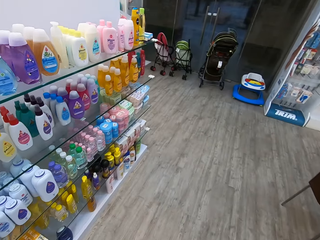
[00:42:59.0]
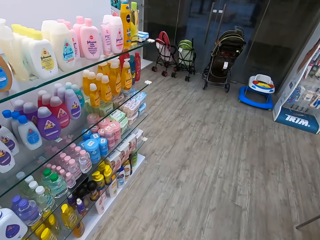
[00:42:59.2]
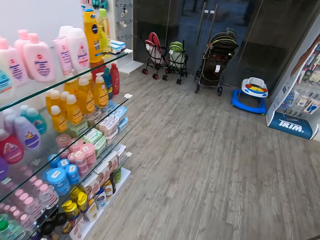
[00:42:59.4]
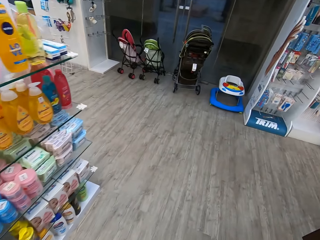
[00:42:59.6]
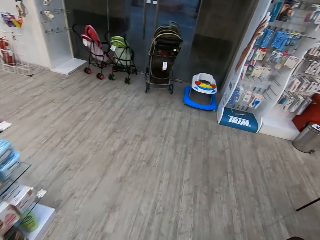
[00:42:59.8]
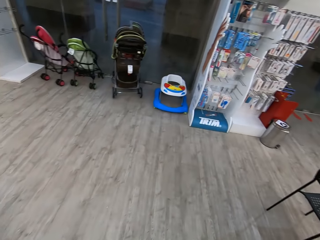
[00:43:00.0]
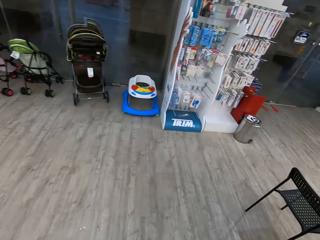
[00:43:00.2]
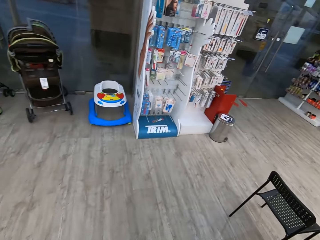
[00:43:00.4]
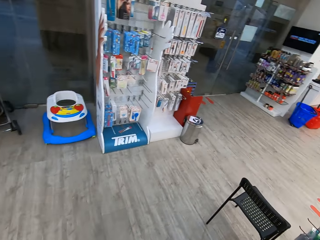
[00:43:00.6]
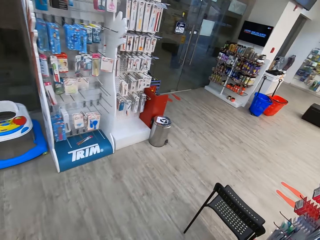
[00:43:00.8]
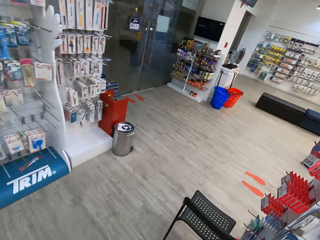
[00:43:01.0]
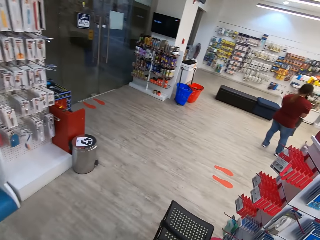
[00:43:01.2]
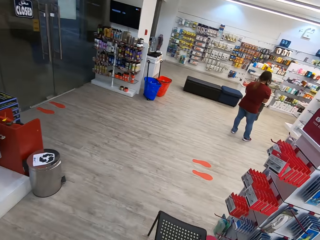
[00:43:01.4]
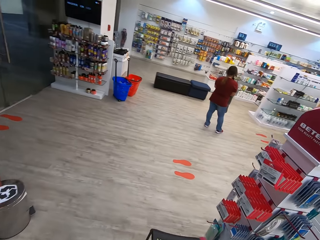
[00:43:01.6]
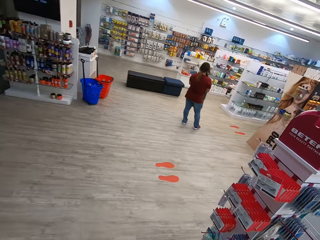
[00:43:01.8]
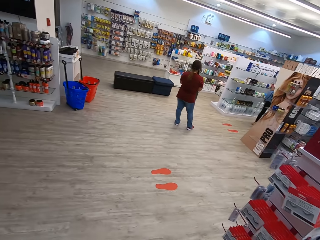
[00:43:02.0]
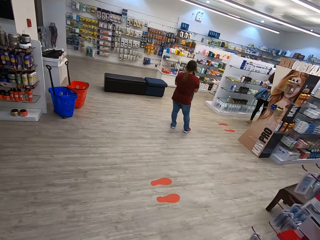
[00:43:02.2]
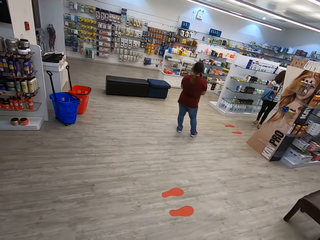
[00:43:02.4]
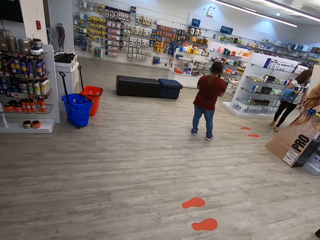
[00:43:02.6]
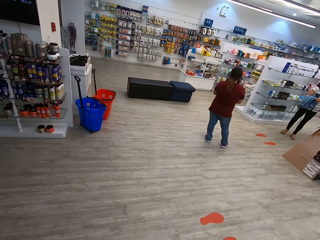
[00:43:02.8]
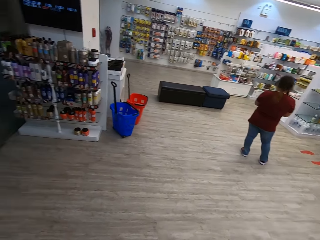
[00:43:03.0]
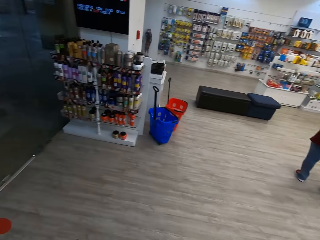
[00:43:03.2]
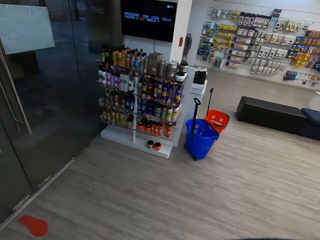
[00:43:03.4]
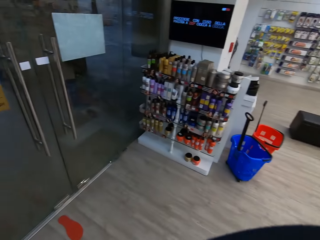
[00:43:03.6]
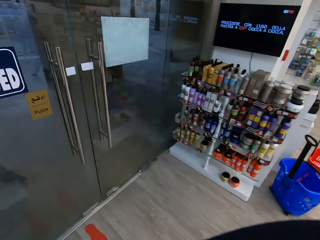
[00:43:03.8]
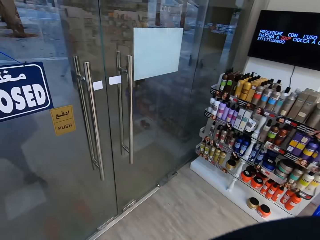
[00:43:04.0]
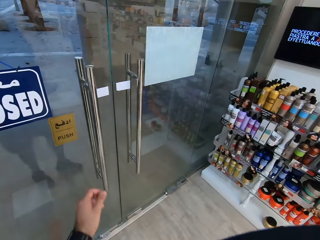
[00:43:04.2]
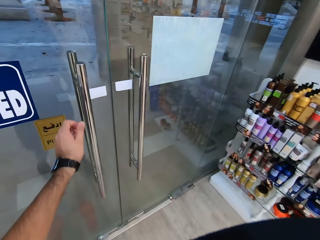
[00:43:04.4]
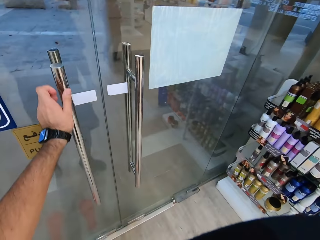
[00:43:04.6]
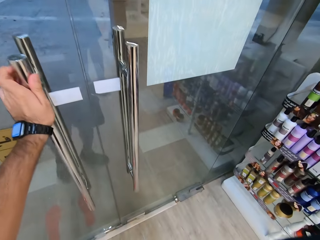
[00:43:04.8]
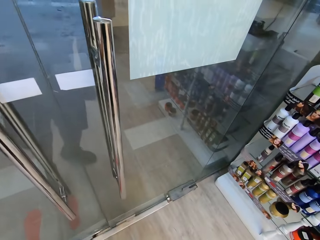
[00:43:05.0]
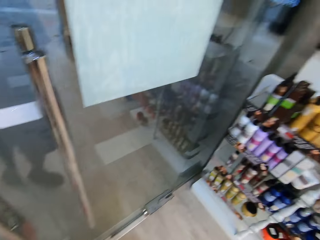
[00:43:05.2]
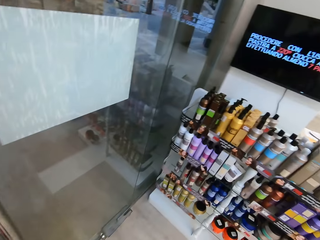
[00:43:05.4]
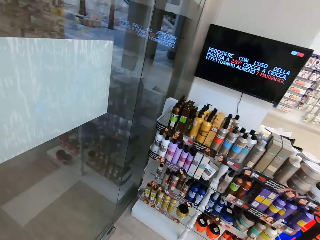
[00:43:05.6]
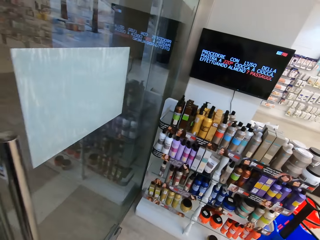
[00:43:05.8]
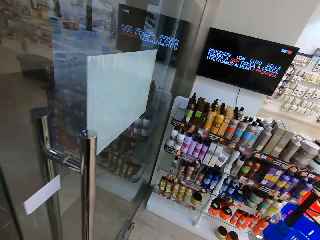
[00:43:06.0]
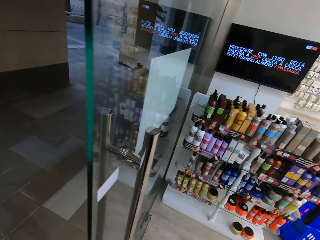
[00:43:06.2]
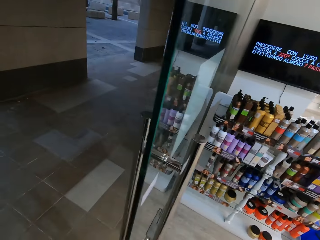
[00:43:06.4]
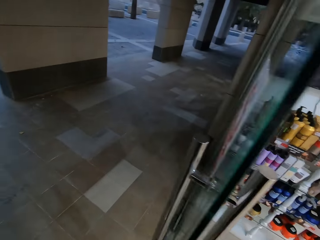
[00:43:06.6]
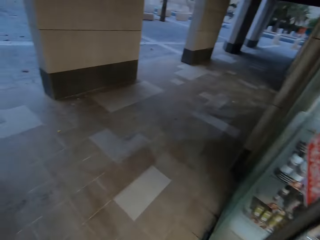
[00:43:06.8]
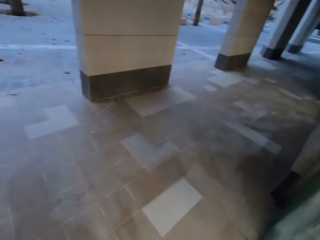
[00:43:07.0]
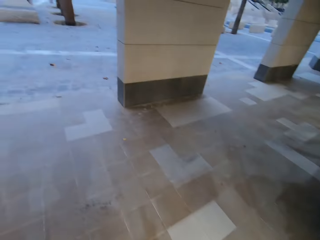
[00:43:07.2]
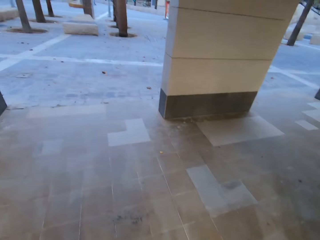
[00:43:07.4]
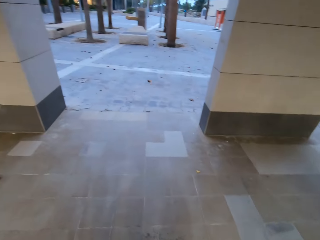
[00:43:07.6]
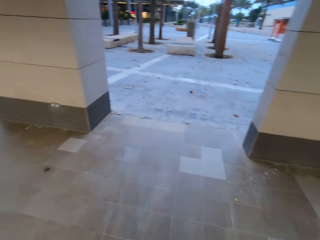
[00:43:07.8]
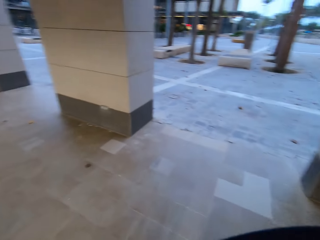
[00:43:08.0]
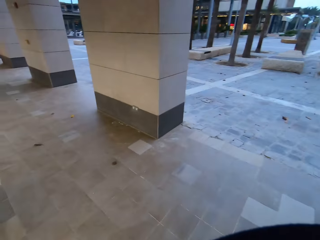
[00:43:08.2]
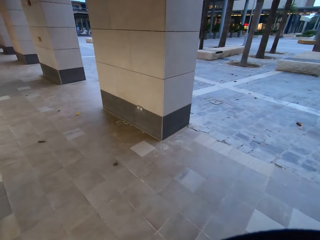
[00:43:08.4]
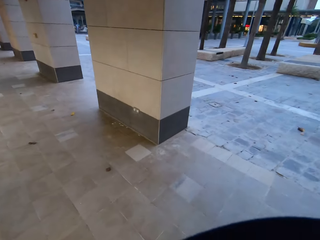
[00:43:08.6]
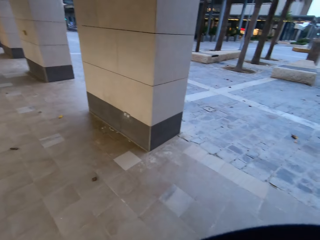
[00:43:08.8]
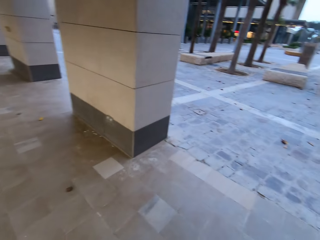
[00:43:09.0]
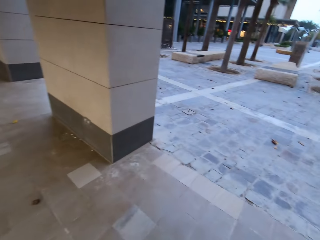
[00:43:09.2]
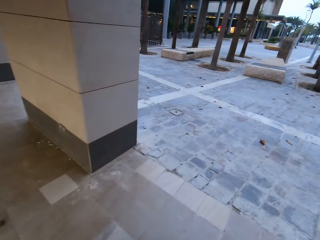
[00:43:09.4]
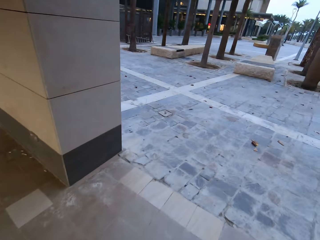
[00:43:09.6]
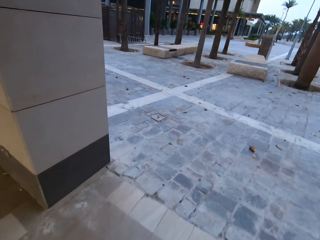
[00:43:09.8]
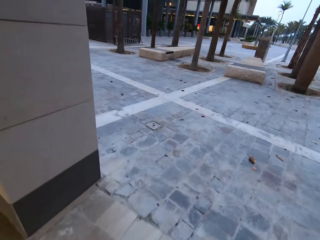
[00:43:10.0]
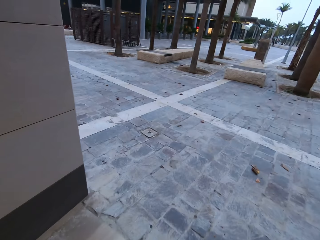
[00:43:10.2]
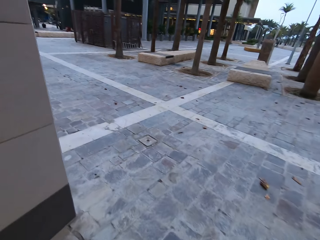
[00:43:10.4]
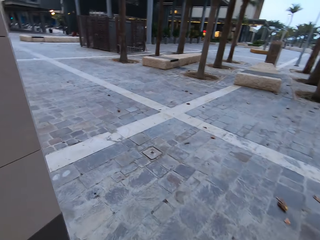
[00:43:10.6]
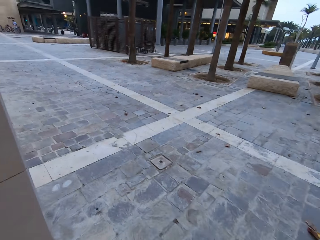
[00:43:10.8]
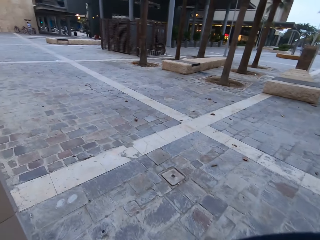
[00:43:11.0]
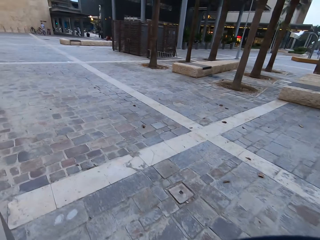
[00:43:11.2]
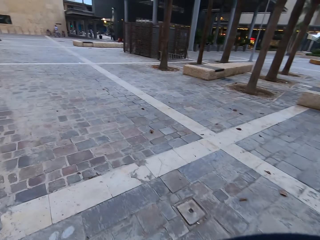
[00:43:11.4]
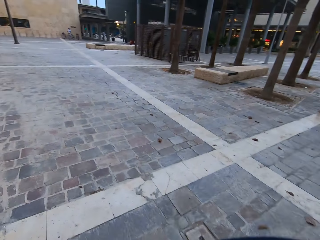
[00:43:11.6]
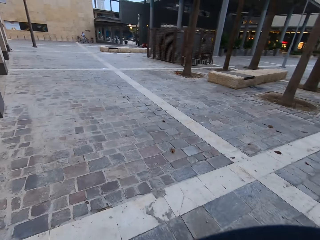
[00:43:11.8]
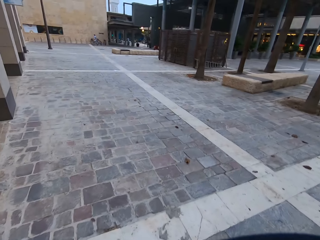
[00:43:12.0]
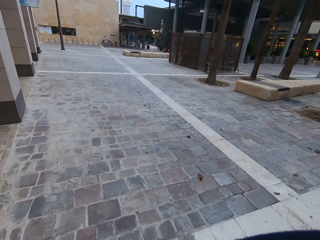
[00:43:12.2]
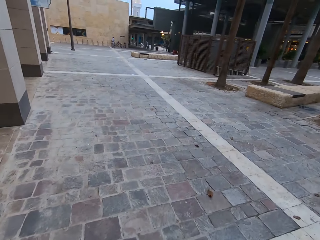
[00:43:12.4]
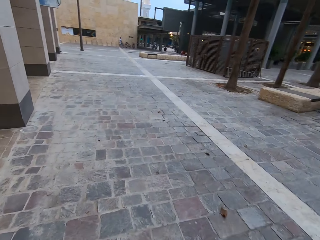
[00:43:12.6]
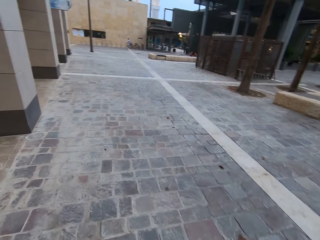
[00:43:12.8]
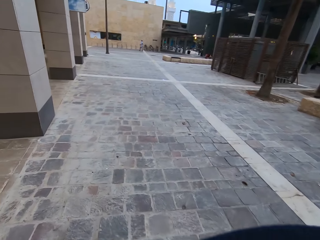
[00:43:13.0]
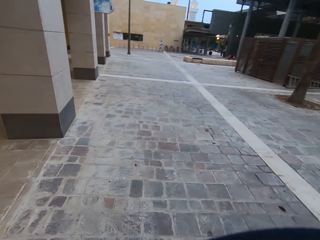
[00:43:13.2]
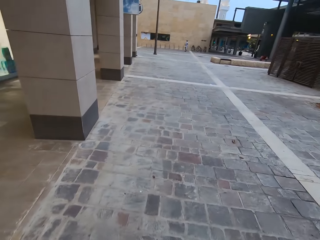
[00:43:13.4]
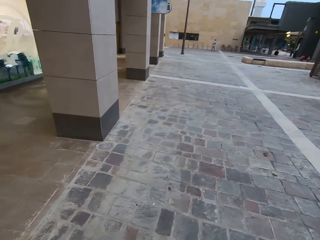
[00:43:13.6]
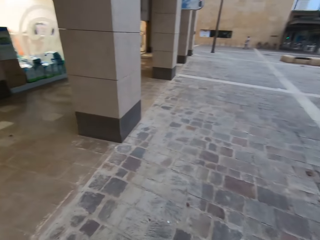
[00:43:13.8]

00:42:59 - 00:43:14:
The camera wearer turns around. They walk in the supermarket. They open the door of the store. They exit the supermarket. They walk on the pavement.

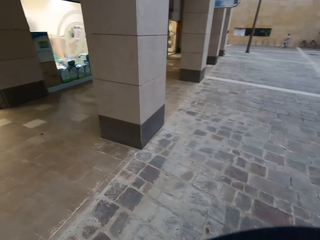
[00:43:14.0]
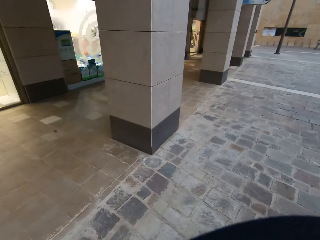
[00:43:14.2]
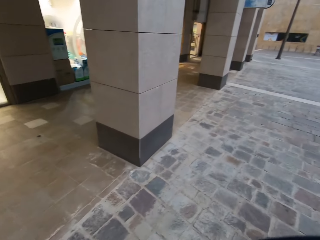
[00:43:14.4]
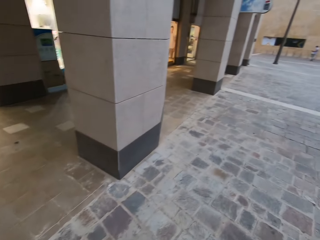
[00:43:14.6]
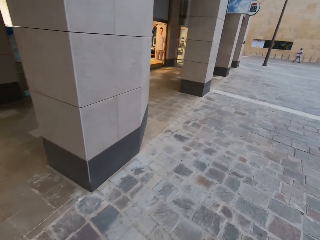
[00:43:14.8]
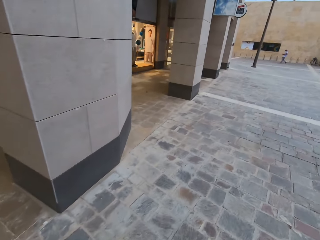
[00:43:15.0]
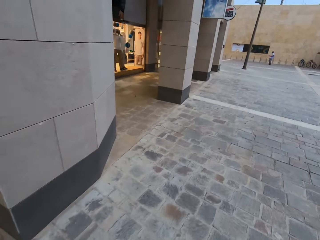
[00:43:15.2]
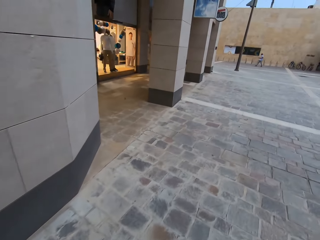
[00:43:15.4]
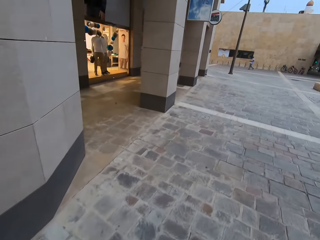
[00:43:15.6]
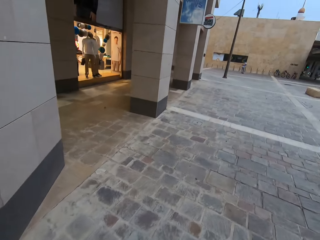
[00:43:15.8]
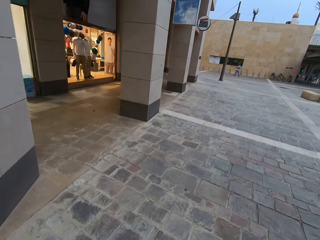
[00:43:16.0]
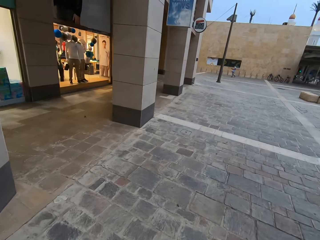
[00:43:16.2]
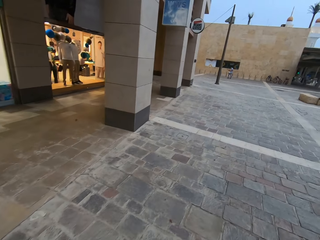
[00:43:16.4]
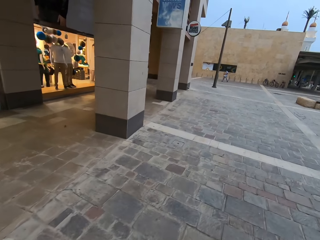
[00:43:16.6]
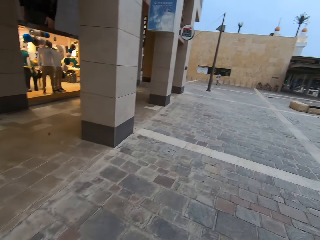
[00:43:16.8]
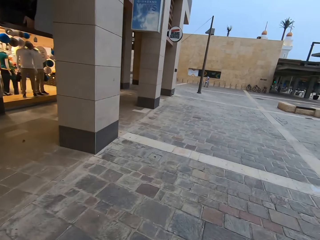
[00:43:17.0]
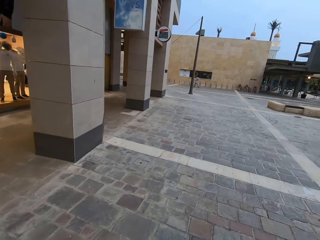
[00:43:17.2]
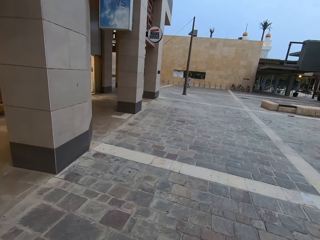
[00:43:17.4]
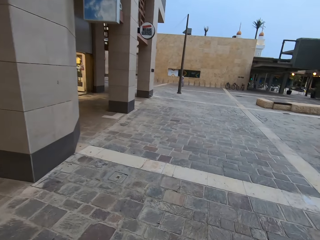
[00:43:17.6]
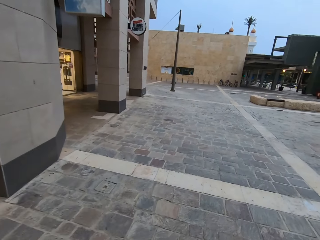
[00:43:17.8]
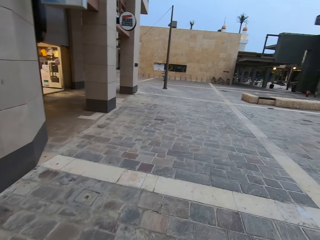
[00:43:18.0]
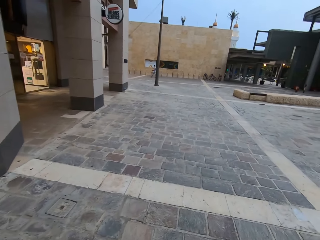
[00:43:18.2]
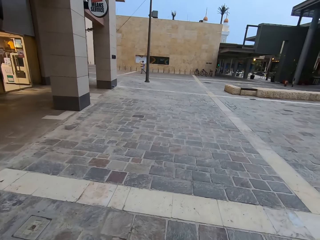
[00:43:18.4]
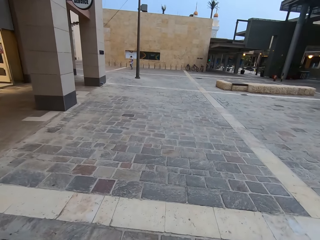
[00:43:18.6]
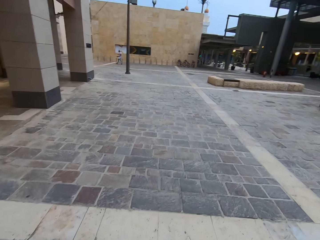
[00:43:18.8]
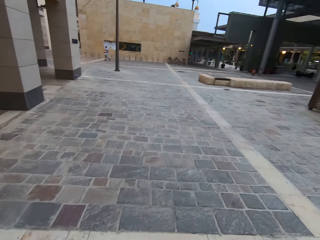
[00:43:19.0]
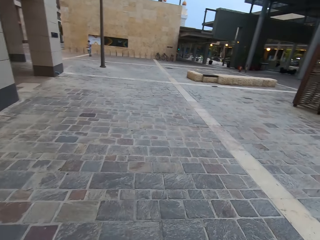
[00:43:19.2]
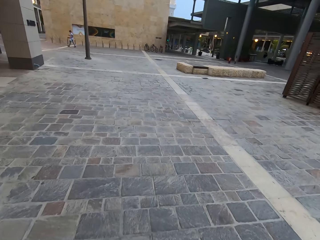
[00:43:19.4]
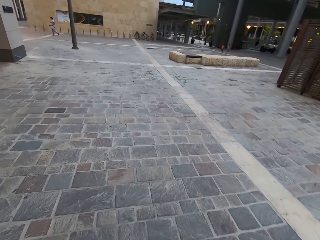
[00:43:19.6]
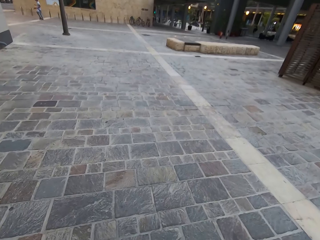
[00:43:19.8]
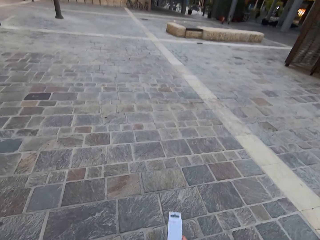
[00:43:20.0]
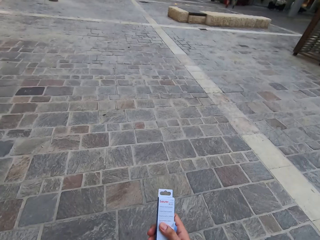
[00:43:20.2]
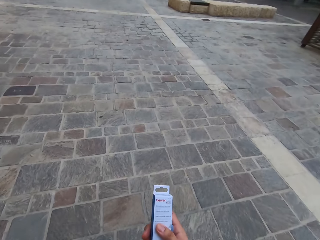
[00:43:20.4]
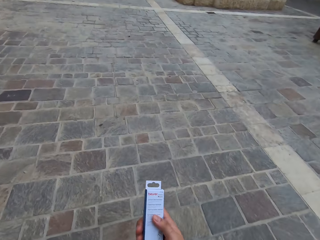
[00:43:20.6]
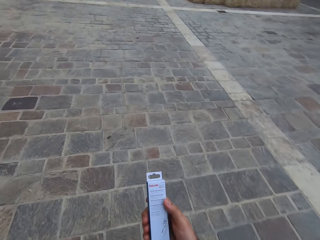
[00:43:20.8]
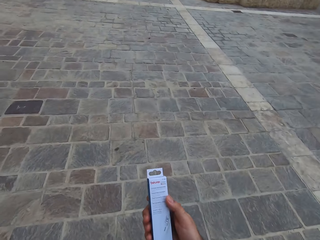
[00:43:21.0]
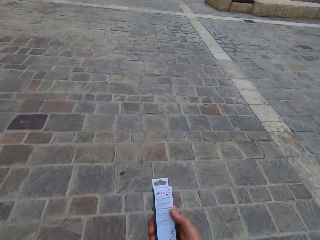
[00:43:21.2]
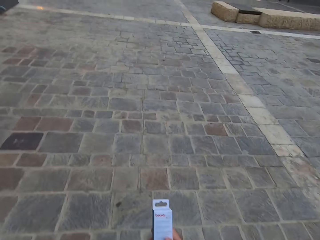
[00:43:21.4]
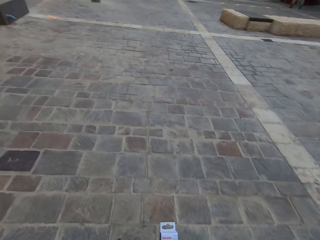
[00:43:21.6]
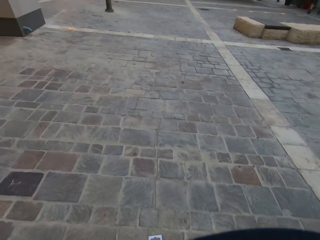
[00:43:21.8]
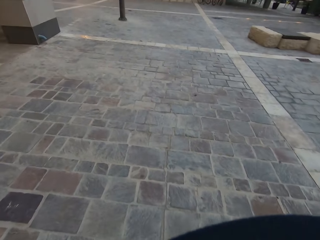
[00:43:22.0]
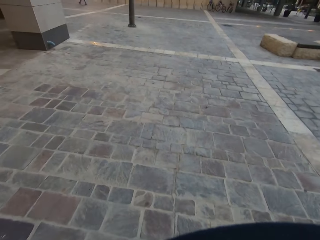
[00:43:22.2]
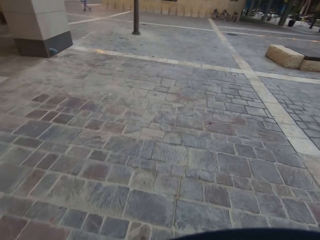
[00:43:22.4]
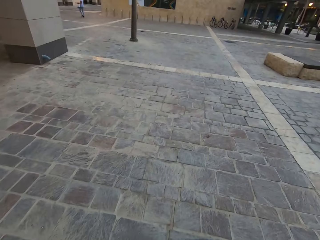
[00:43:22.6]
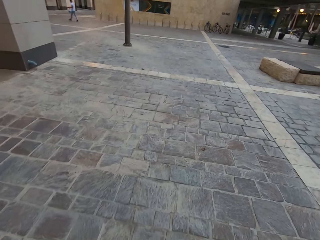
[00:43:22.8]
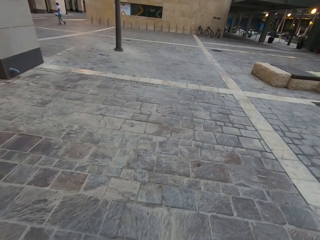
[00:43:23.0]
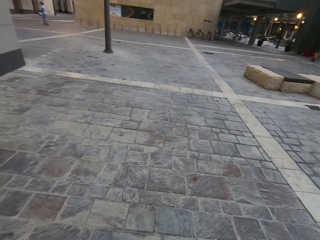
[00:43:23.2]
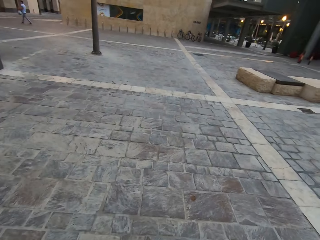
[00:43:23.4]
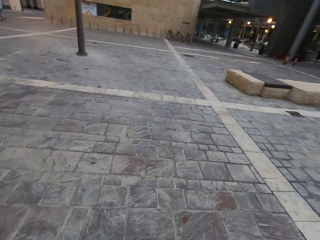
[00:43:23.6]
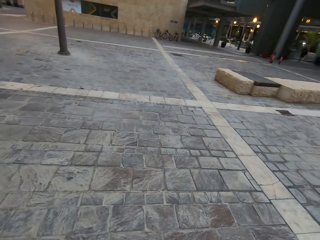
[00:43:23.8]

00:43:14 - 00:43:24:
The camera wearer walks on the pavement. They walk on the pavement again. They hold a thermometer. They read instructions on the medicine. They walk on the pavement.
